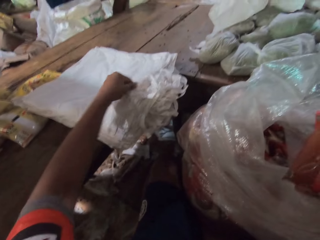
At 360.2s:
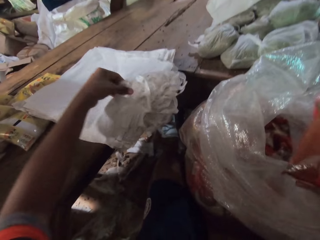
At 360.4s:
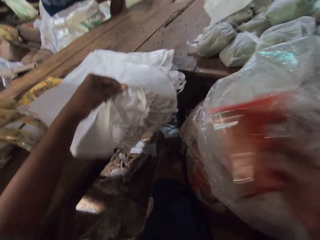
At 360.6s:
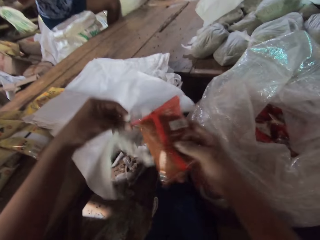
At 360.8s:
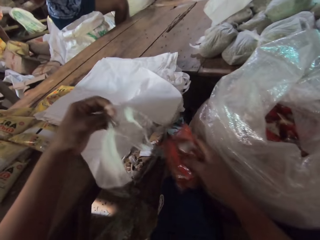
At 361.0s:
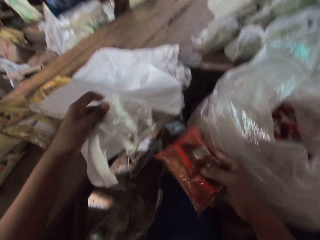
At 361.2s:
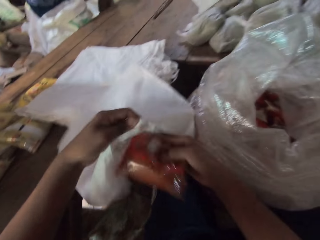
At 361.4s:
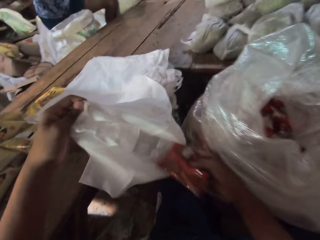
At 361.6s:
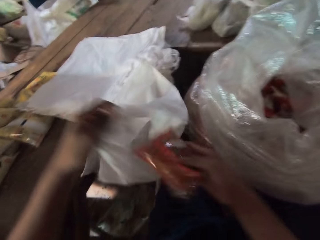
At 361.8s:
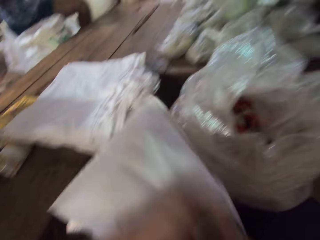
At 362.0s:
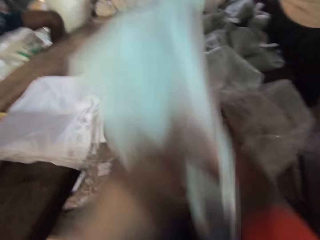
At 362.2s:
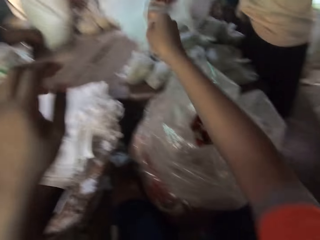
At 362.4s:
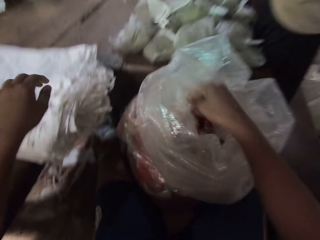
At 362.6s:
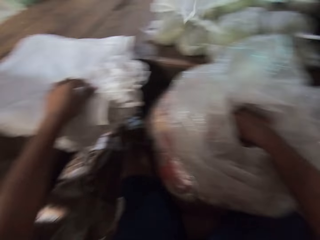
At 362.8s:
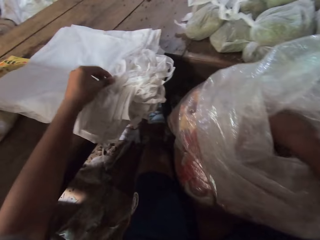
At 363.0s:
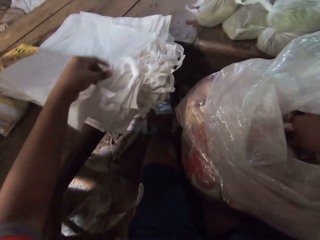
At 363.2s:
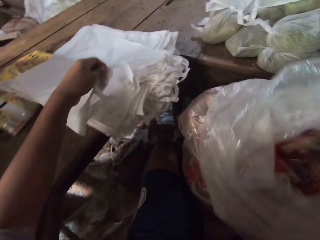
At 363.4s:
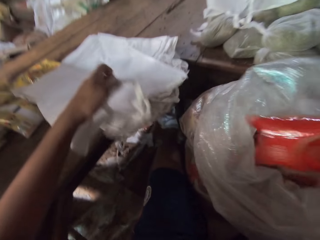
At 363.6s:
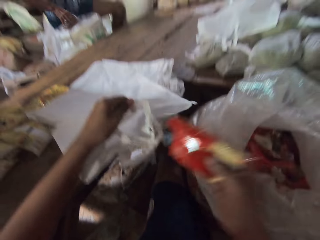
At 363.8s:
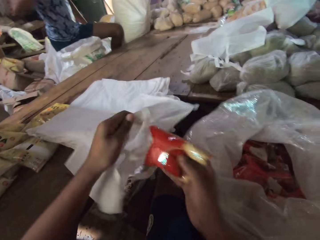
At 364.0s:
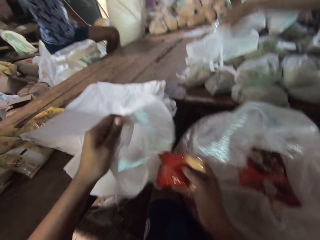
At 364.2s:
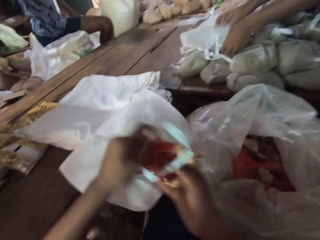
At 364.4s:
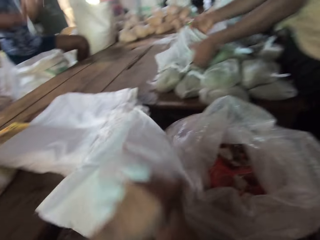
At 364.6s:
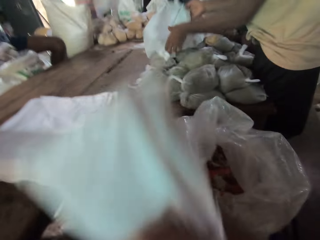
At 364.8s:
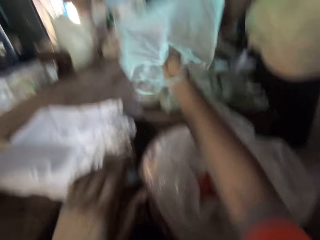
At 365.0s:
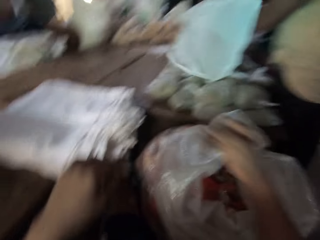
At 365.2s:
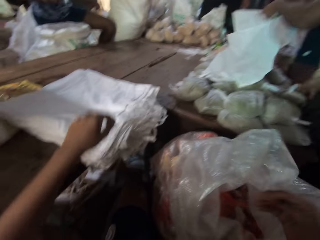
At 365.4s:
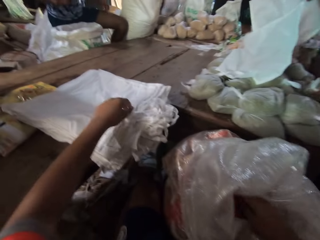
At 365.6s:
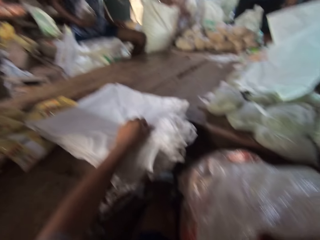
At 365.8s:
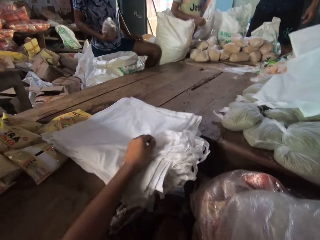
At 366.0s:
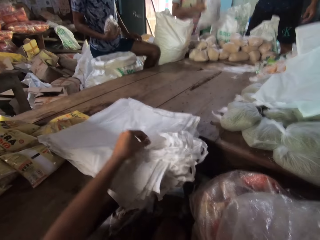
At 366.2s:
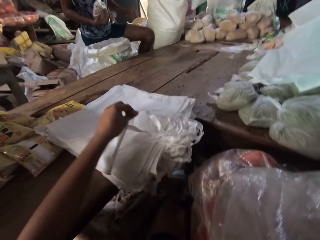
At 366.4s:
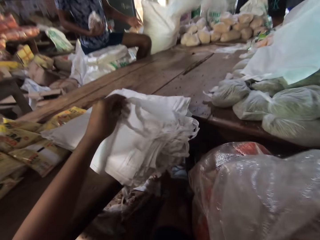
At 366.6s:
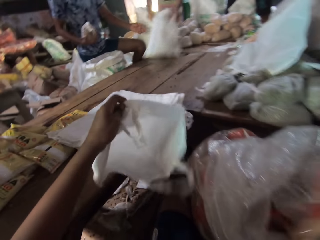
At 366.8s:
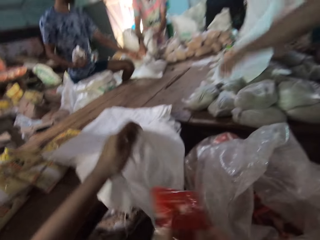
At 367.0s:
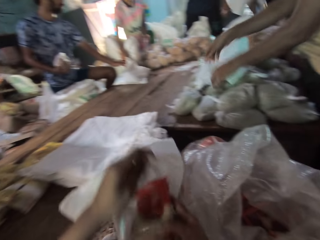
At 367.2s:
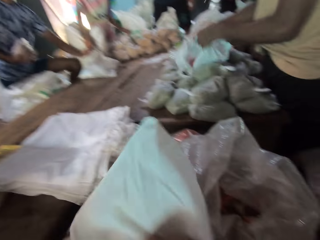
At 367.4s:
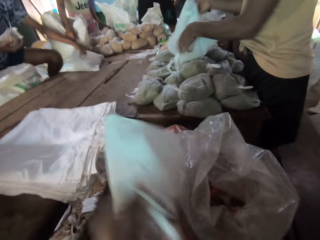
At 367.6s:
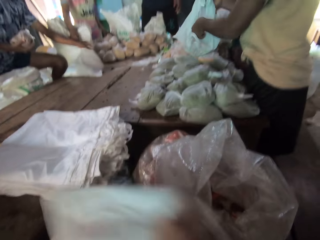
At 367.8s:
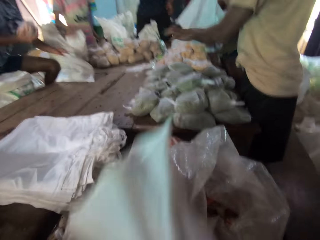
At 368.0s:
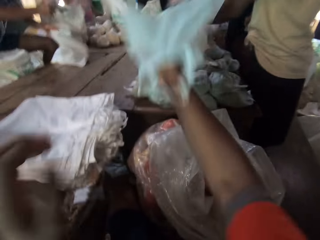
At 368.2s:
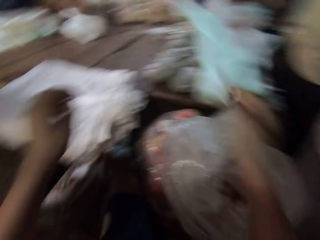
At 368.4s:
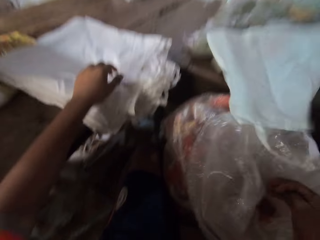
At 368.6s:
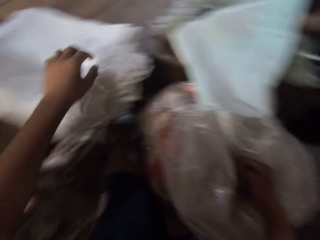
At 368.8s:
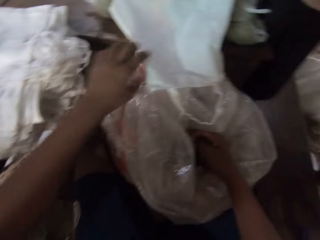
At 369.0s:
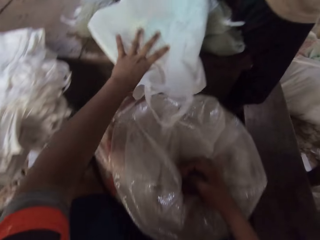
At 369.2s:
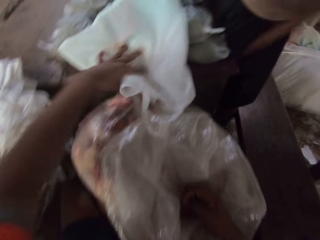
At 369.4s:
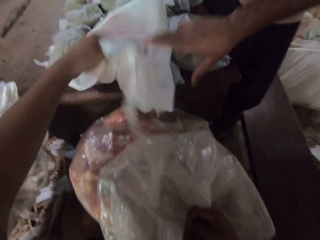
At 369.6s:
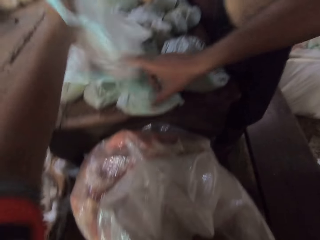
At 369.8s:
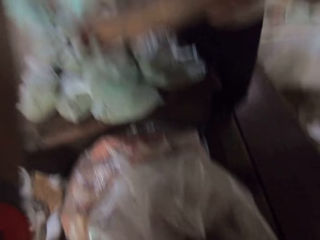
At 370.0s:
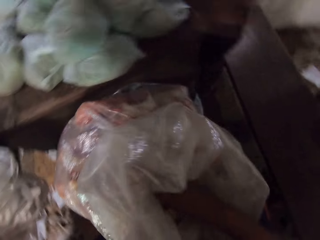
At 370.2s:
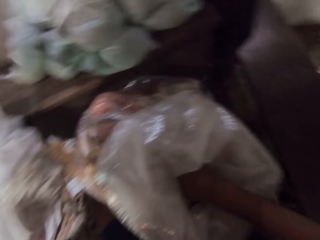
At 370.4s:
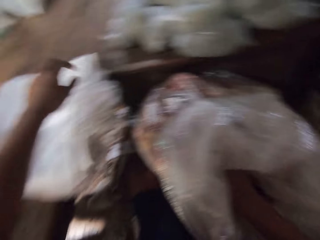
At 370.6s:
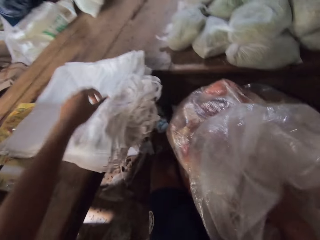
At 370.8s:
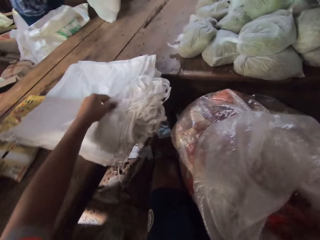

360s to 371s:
The camera wearer picks up a carrier bag from the table with his left hand. He opens the carrier bag in his left hand with his right hand. He drops the pack of chips in his right hand in the carrier bag in his left hand. He throws the carrier bag on the table with his right hand. He picks up a pack of chips from the sack with his right hand. He picks up a carrier bag from the table with his left hand. A man picks up a pack of broken wheat from a sack on the ground with his right hand. The camera wearer drops the pack of chips in his right hand in the carrier bag in his left hand. Another man picks up the carrier bag from the table with his hands. The camera wearer throws the carrier bag on the table with his right hand. Another man moves a carrier bag on the table with his hands. The camera wearer picks up a carrier bag from the table with his left hand. He drops the pack of chips in his right hand in the carrier bag in his left hand. The second man picks up the carrier bag on the table with his hands. The first man adjusts the carrier bag on the table with his left hand. The camera wearer throws the carrier bag on the table with his right hand. The first man drops the pack of broken wheat in his right hand in the carrier bag in his left hand. The camera wearer adjusts the carrier bag on the table with his left hand.

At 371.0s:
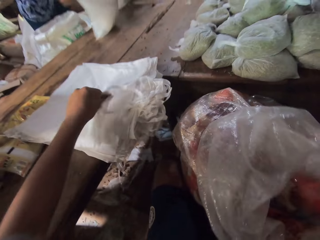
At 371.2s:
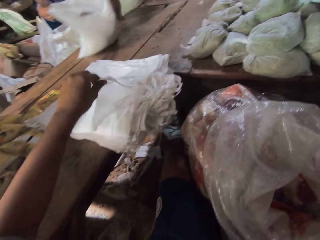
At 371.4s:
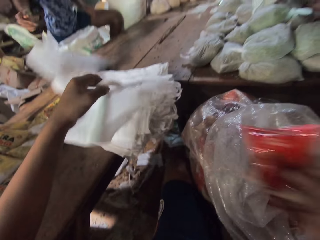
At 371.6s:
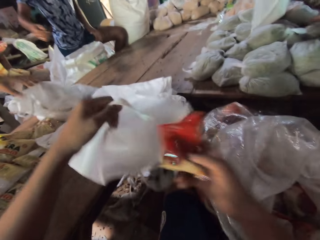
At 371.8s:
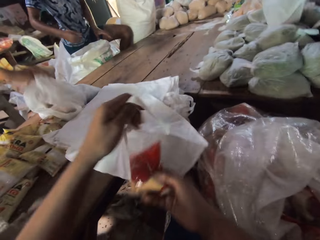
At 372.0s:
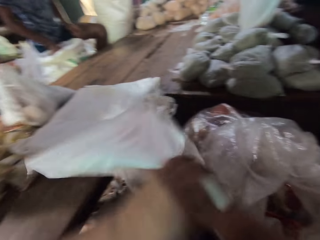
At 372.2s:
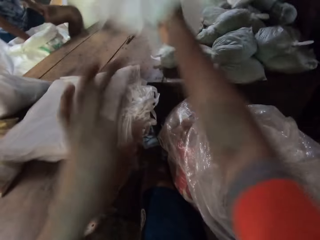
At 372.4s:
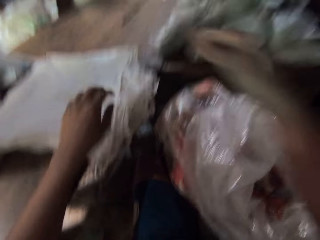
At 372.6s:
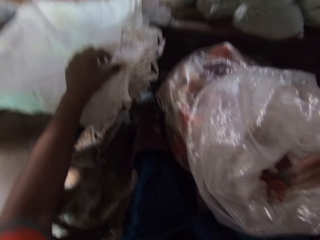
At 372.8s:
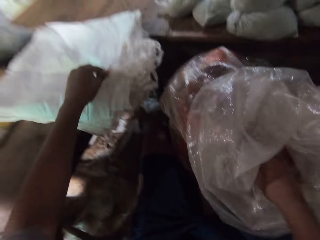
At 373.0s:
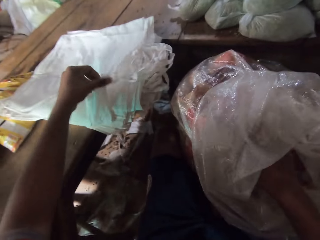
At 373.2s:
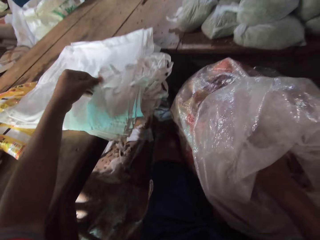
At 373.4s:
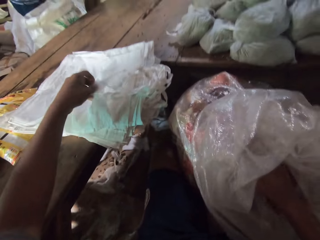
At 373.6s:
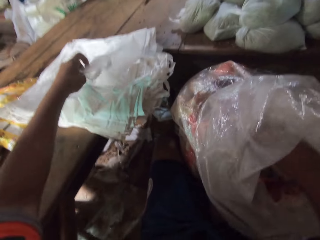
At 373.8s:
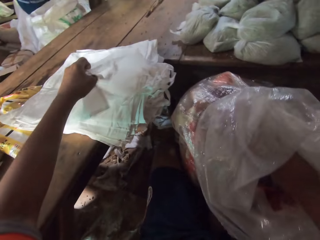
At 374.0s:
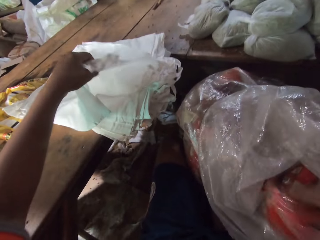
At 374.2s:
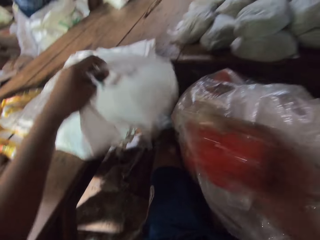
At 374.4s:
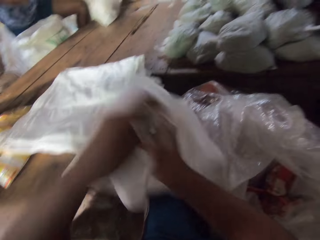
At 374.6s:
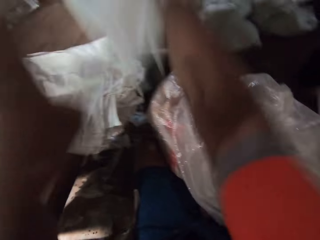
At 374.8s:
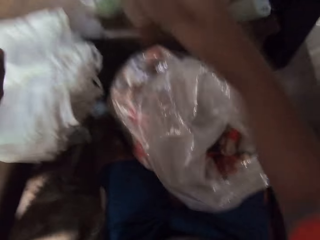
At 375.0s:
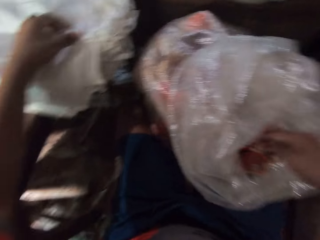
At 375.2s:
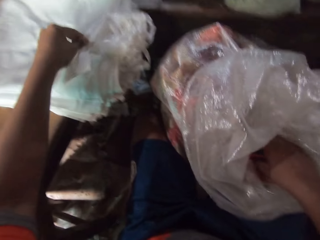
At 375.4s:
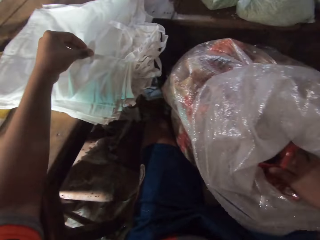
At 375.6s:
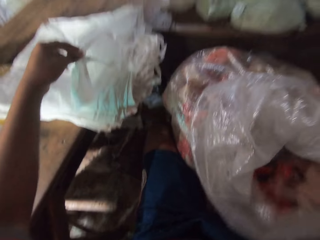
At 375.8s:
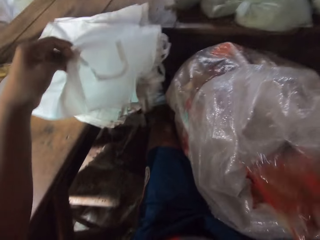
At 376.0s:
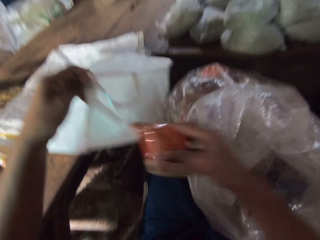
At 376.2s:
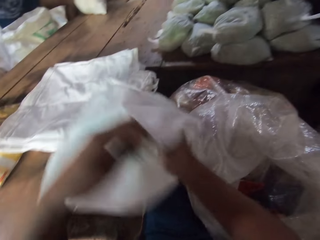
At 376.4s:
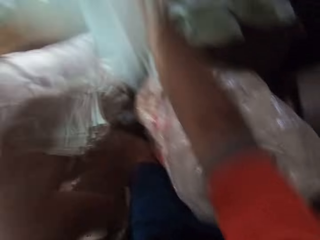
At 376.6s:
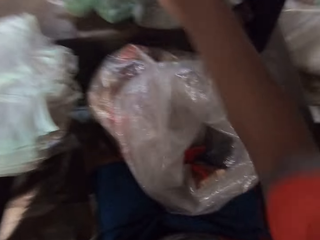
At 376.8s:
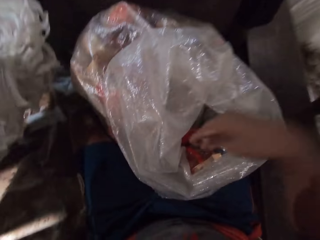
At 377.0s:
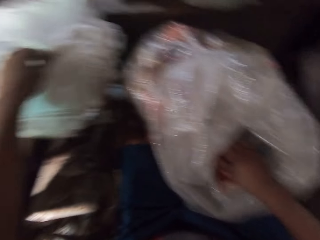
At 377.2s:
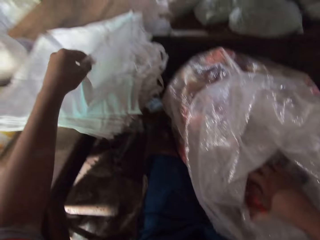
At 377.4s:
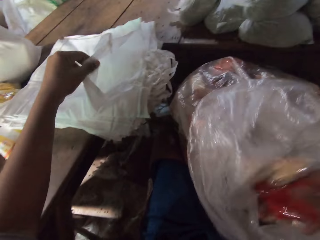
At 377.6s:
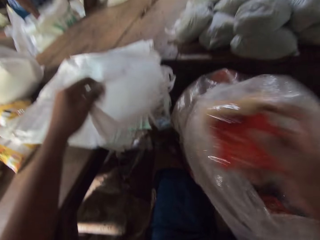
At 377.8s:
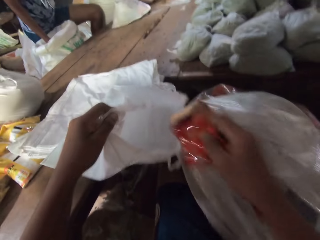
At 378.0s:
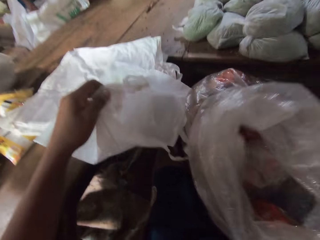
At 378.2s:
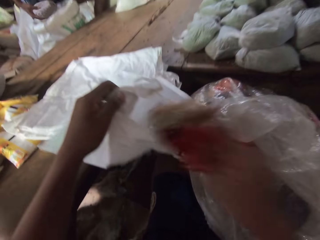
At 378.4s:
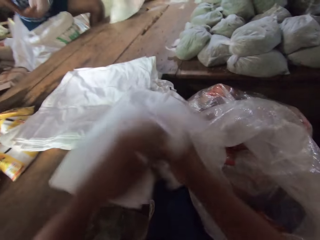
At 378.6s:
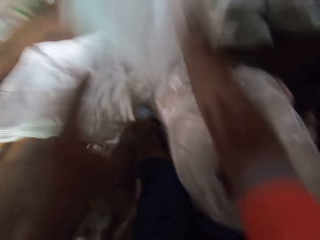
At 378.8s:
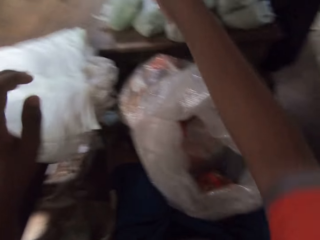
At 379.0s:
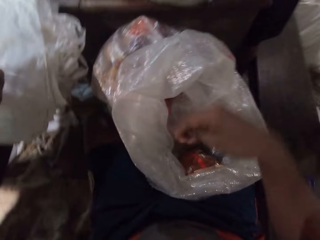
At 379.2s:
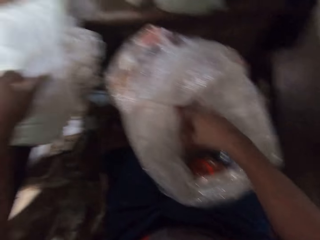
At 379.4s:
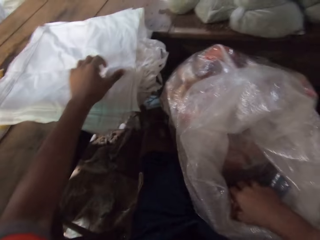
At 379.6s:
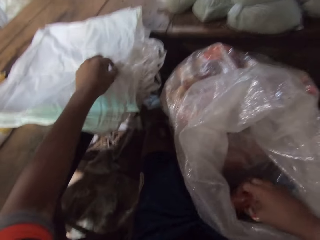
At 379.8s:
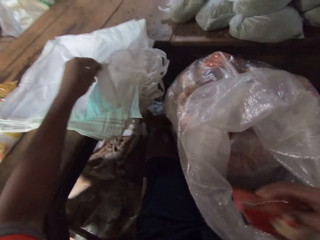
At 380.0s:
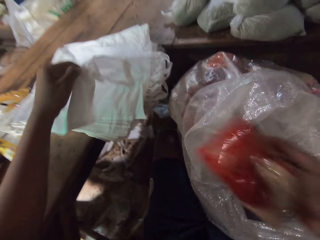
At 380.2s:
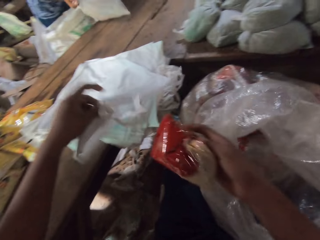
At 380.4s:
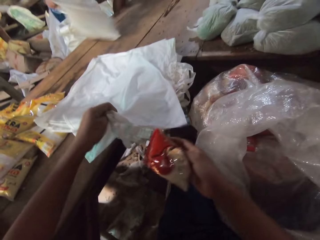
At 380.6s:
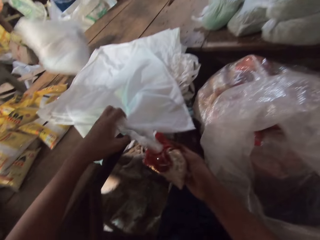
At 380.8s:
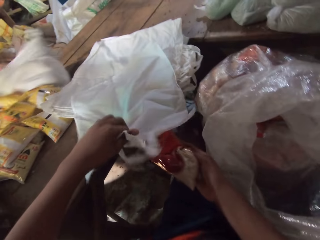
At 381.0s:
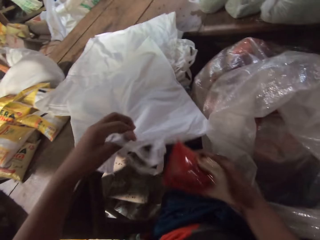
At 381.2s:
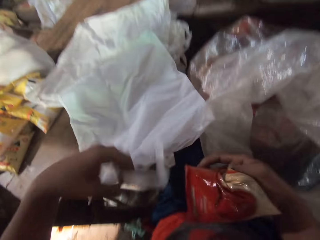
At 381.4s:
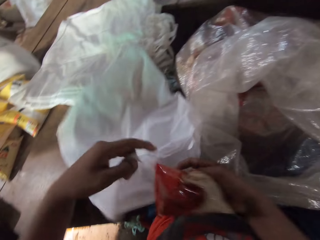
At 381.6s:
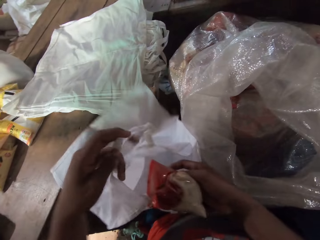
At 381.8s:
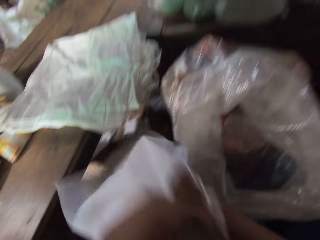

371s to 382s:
A man moves the carrier bag on the table with his right hand. The camera wearer picks up a pack of chips from the sack with his right hand. He picks up a carrier bag from the table with his left hand. He drops the pack of chips in his right hand in the carrier bag in his left hand. He throws the carrier bag on the table with his right hand. He picks up a pack of chips from the sack with his right hand. He picks up a carrier bag from the table with his left hand. He drops the pack of chips in his right hand in the carrier bag in his left hand. He throws the carrier bag on the table with his right hand. He picks up a pack of chips from the sack with his right hand. He picks up a carrier bag from the table with his left hand. He drops the pack of chips in his right hand in the carrier bag in his left hand. He throws the carrier bag on the table with his right hand. He picks up a pack of chips from the sack with his right hand. He picks up a carrier bag from the table with his left hand. The man picks up a pack of broken wheat from the sack on the ground with his right hand. The camera wearer drops the pack of chips in his right hand in the carrier bag in his left hand. He throws the carrier bag on the table with his right hand. He picks up a pack of chips from the sack with his right hand. He picks up a carrier bag from the table with his left hand. The man moves a carrier bag on the table with his right hand. The camera wearer opens the carrier bag with his left hand.
